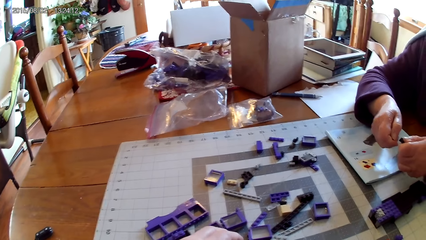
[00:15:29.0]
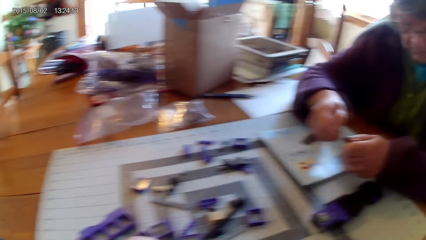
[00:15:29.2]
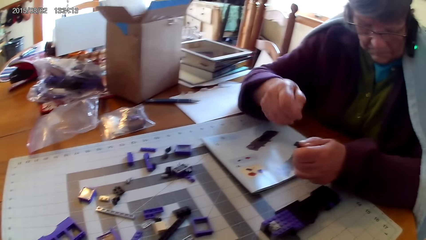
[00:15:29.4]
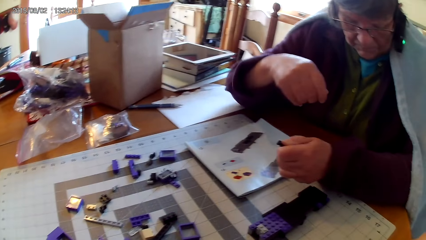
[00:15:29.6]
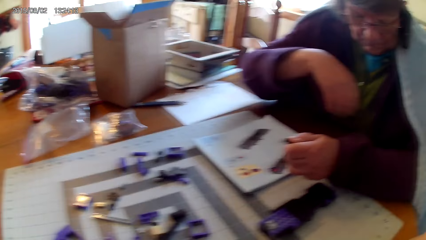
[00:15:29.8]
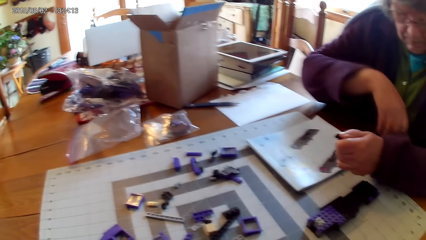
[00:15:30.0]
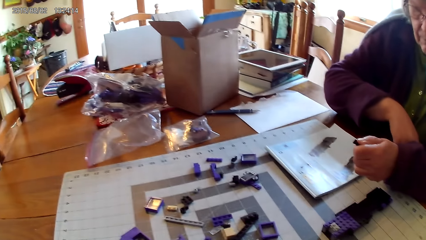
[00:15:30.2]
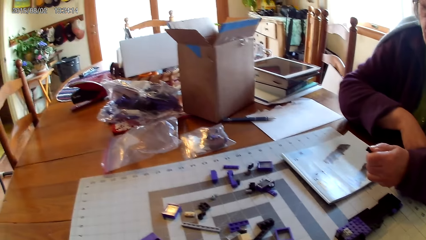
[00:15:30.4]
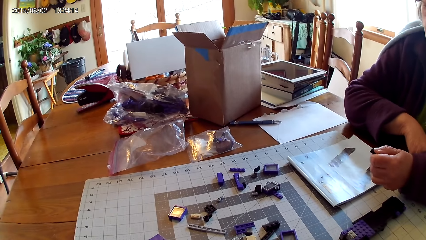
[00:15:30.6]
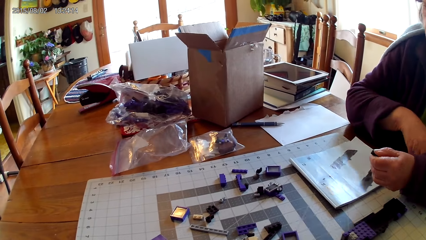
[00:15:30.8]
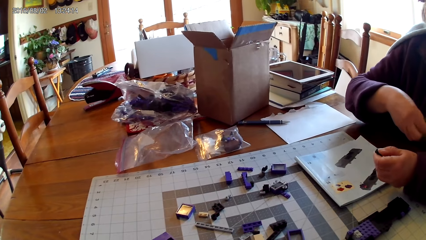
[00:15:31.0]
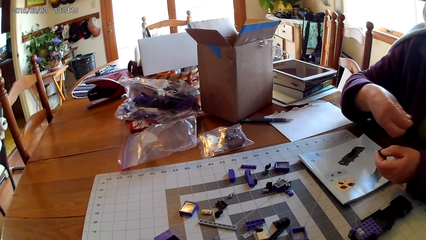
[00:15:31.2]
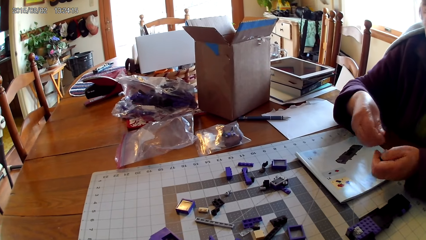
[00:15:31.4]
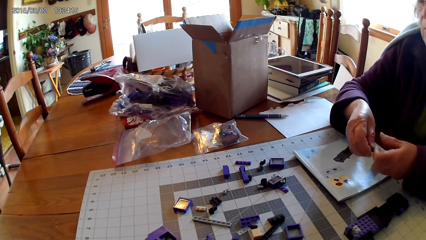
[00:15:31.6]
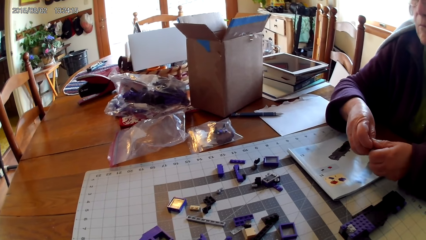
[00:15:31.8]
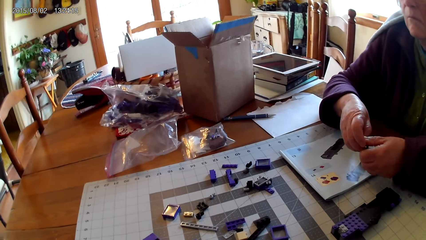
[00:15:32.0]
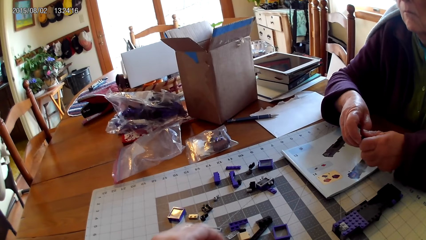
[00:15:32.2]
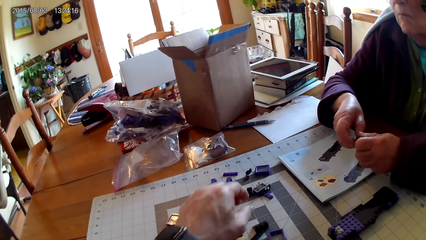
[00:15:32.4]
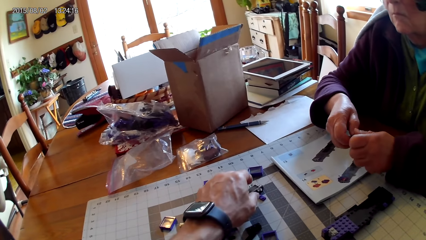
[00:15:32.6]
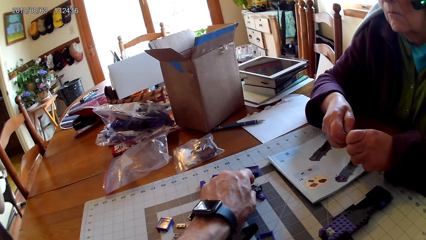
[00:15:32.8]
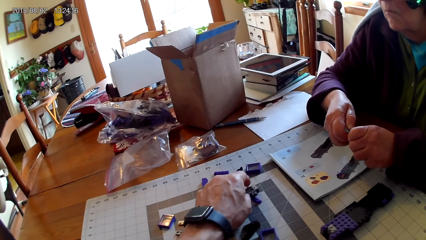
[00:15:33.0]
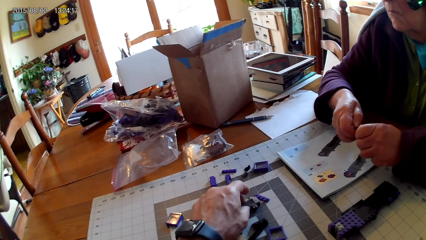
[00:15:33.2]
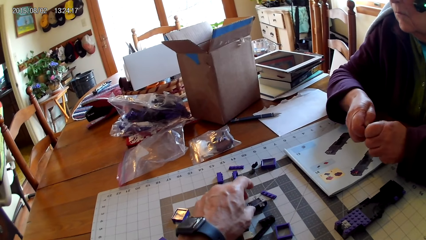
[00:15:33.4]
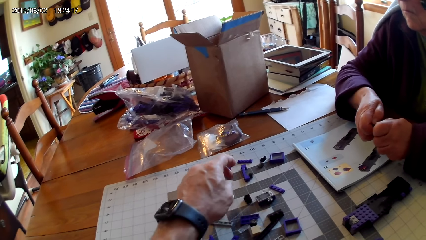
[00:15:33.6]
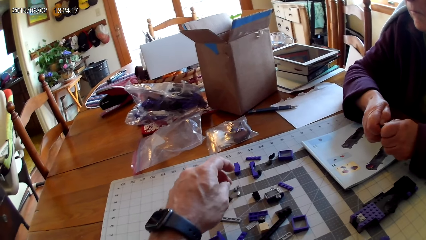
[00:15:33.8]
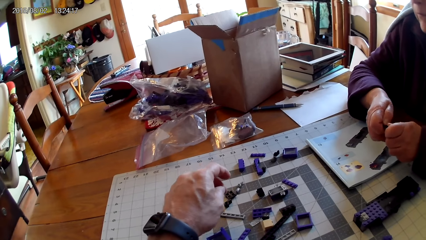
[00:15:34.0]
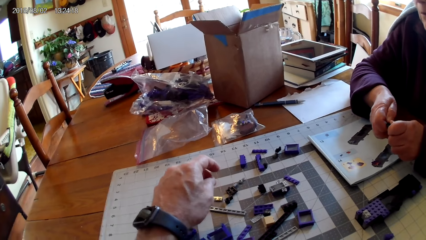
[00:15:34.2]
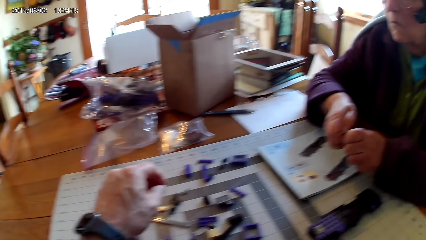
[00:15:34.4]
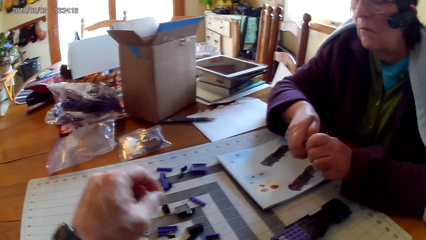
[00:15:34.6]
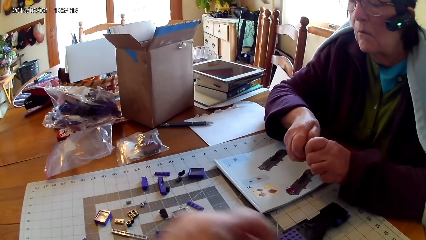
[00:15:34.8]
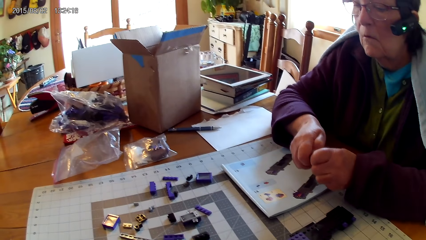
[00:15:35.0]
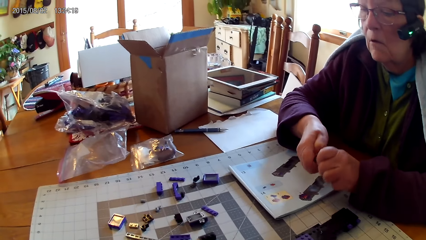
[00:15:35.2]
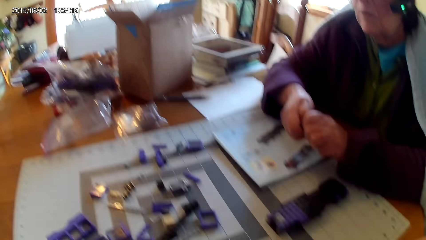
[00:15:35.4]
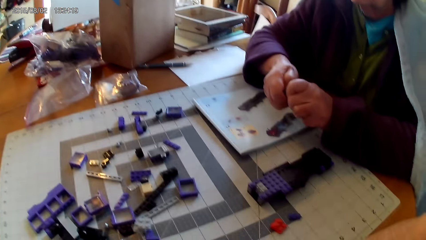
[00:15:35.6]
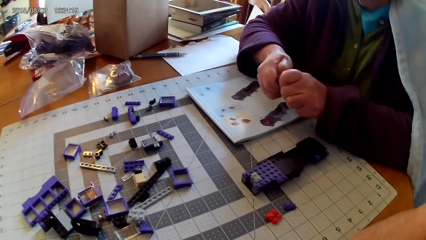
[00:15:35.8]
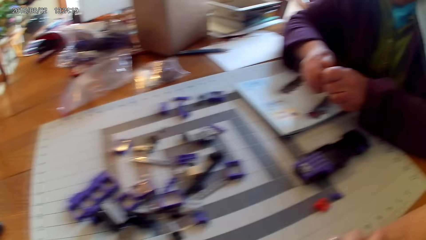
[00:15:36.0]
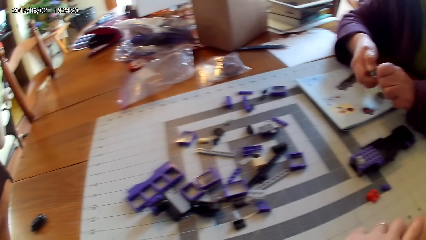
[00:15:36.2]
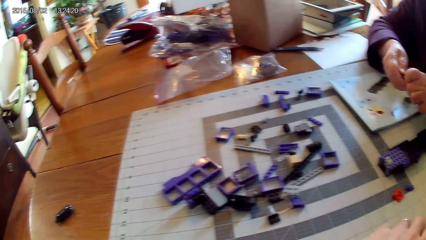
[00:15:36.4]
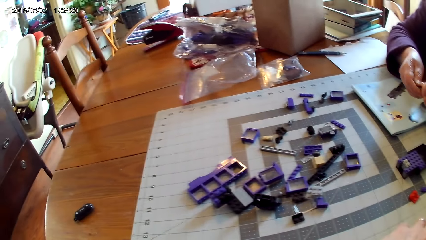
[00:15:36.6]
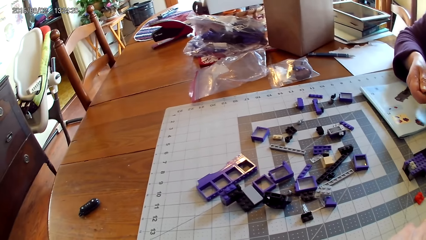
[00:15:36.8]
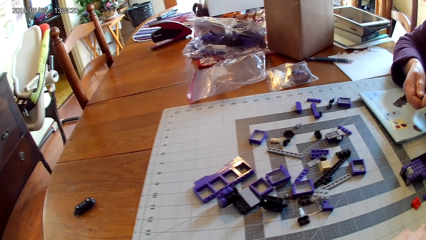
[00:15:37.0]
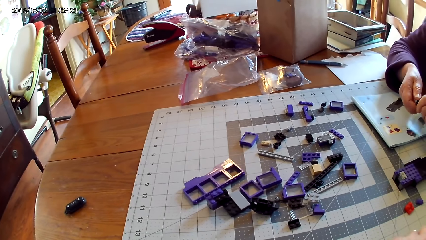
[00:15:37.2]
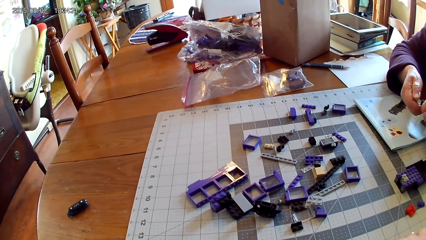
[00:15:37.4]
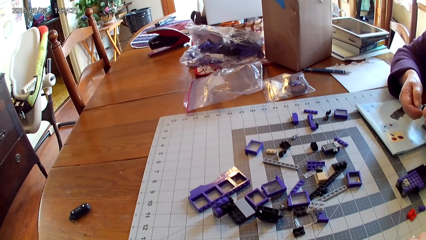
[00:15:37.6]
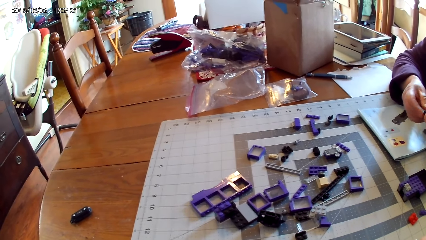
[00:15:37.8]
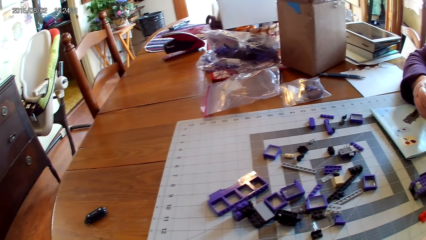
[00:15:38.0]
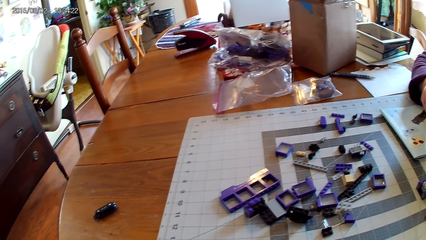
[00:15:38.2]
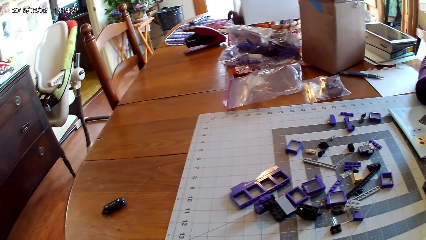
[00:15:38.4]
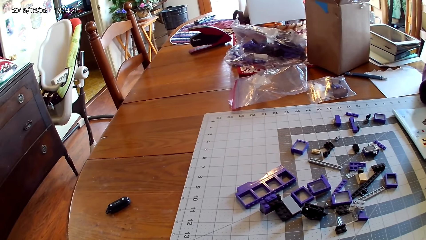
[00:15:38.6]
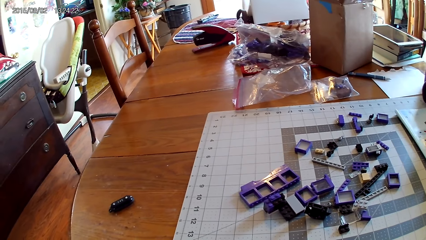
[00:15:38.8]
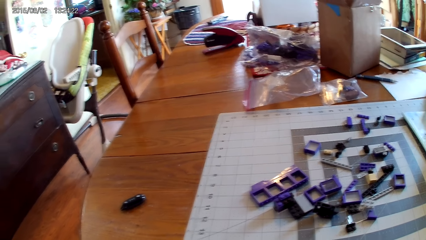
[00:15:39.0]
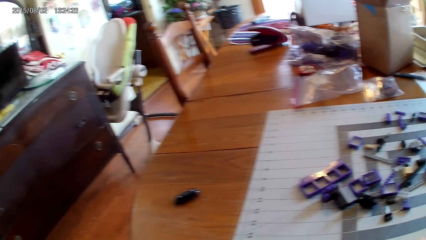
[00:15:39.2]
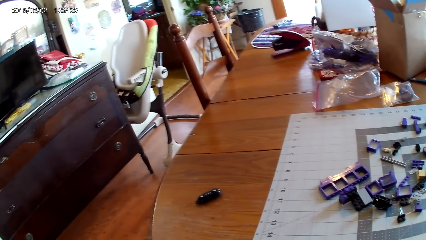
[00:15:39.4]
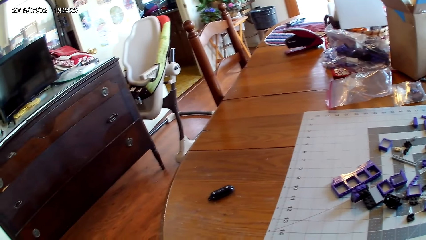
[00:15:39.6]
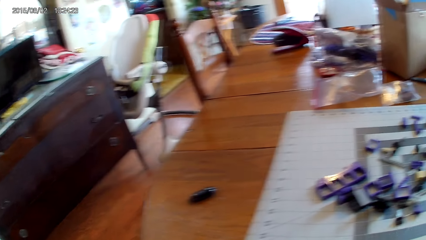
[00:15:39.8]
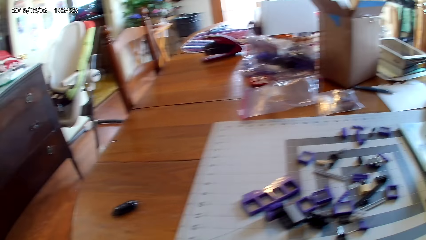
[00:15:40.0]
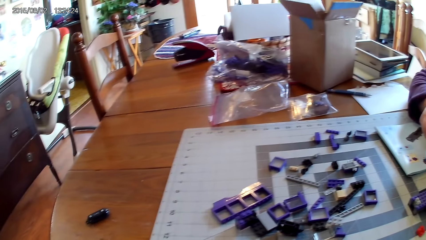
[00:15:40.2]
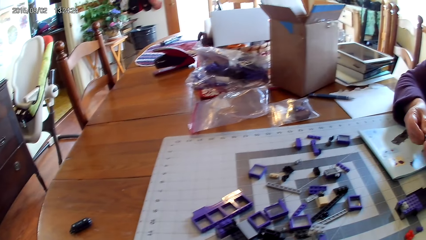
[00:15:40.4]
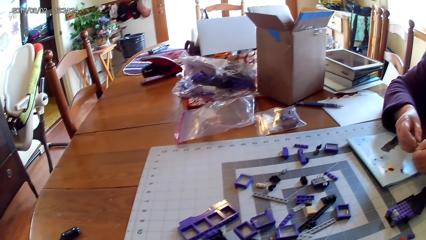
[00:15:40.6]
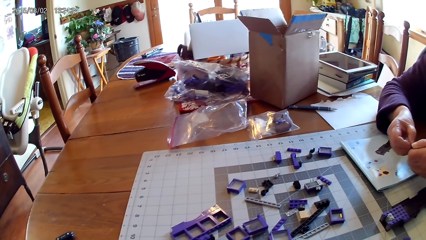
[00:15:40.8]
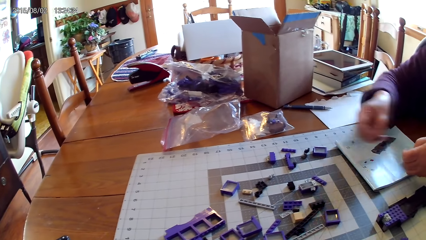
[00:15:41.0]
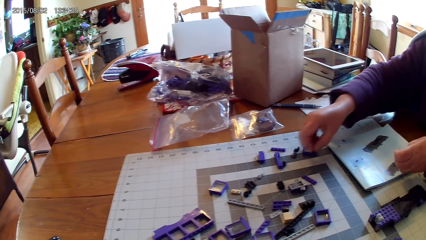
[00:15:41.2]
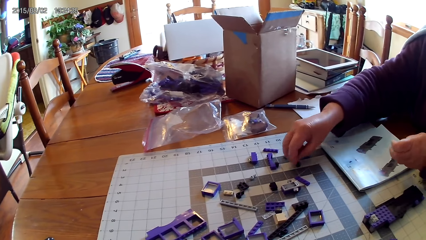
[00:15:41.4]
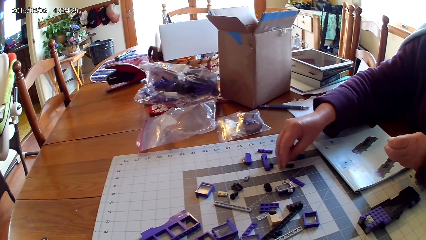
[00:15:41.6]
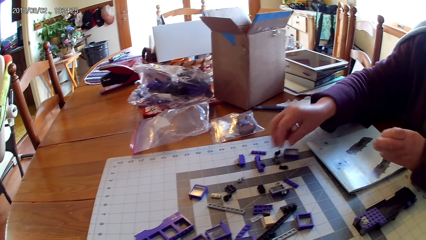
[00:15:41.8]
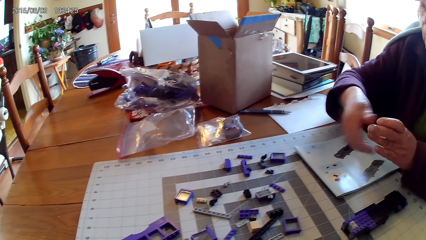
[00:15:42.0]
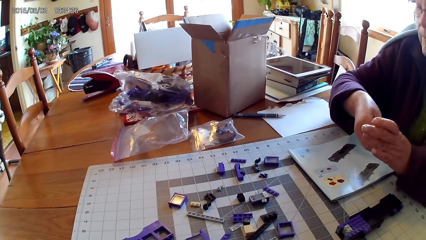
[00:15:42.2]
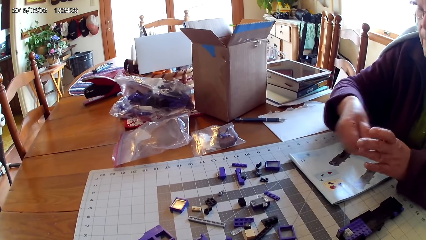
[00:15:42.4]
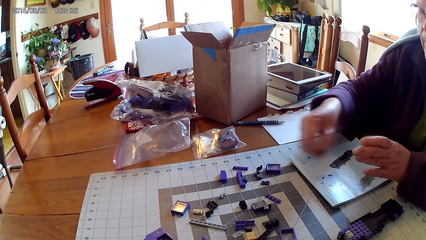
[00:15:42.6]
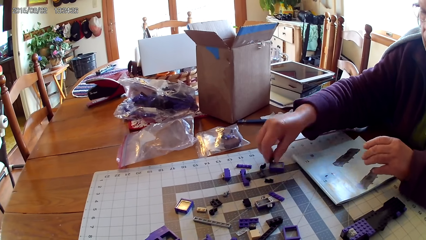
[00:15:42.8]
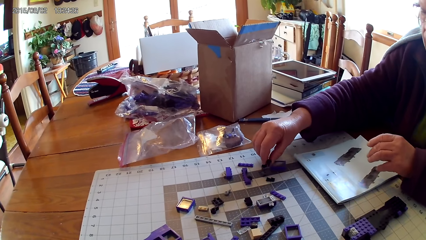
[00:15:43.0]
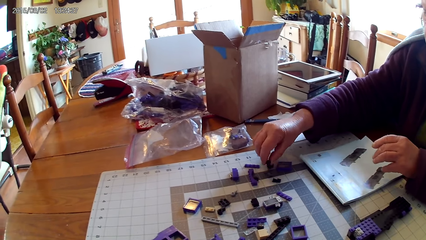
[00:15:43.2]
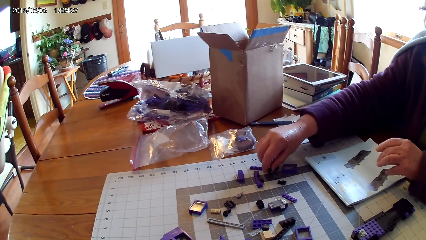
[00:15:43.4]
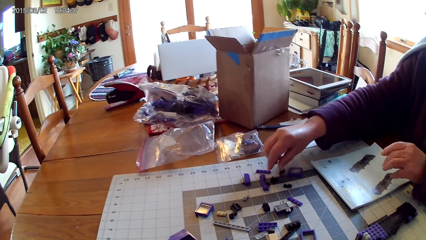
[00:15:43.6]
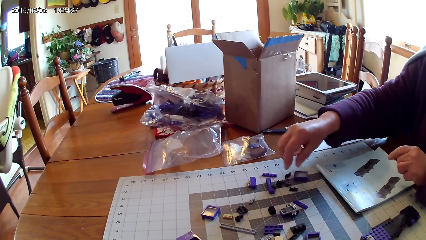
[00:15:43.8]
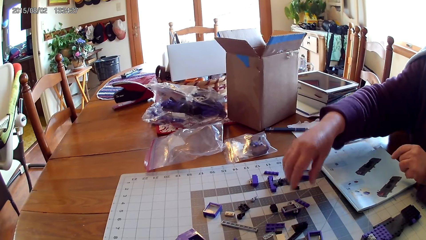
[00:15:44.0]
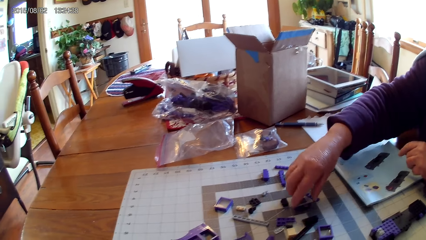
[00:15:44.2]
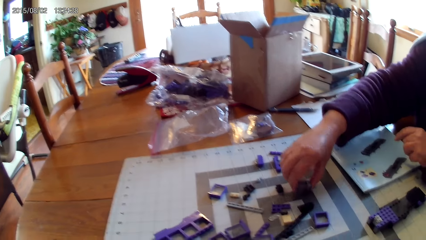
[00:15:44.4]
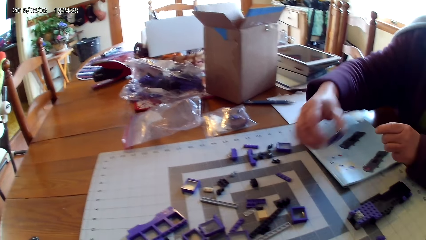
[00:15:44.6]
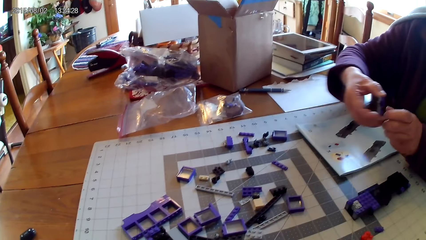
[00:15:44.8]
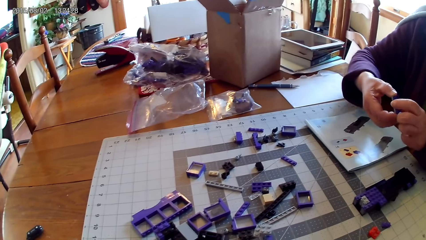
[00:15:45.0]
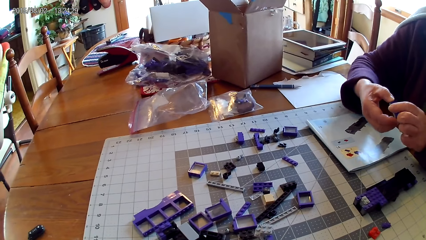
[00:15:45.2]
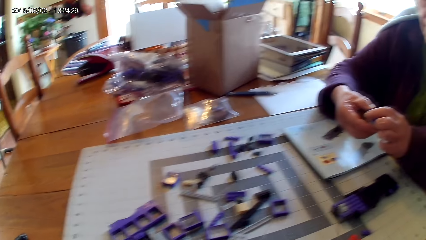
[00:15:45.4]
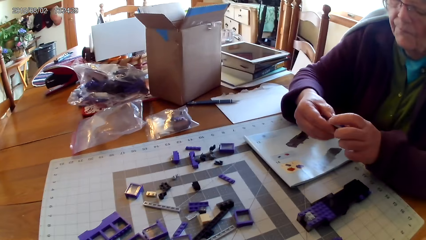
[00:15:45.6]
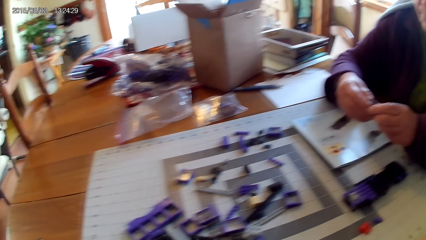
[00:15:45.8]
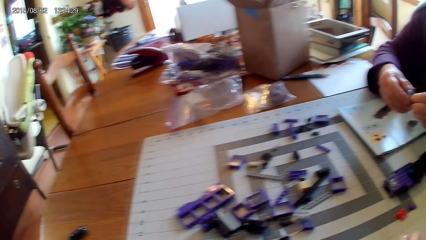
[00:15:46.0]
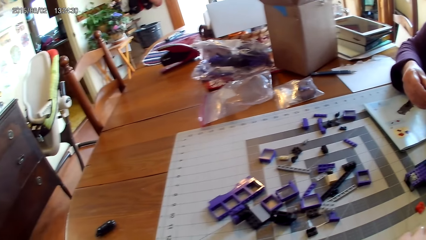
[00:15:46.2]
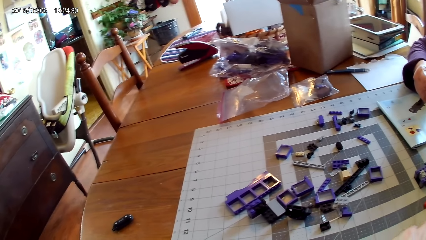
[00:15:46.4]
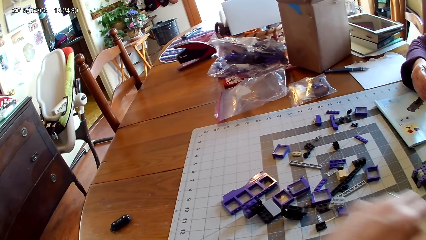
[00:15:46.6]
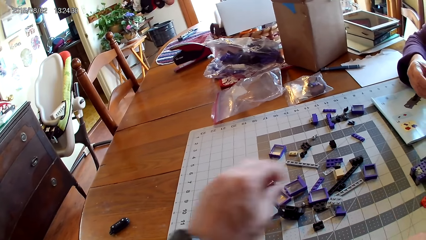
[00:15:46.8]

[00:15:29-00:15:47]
A woman takes a spare part on her clothes. The woman loosens the spare part. The camera wearer arranges the spare parts. They hold a plastic. They look around. The woman puts the spare part on the table. The woman takes the other spare part from her hand. The woman puts the spare part on the table. The woman takes another spare part from the table. The woman loosens the spare part.
